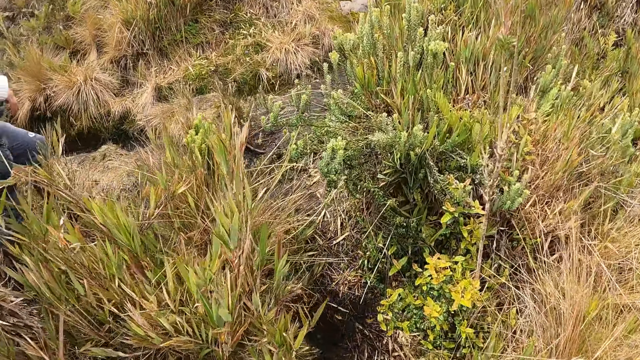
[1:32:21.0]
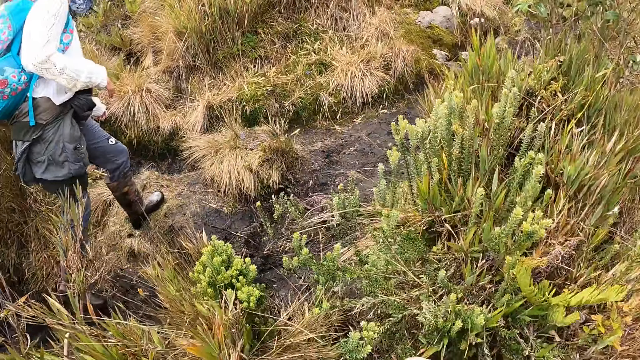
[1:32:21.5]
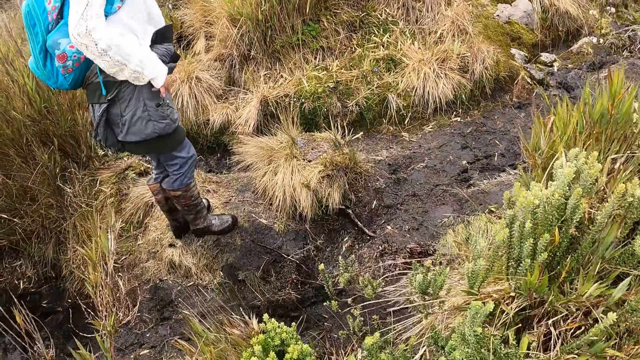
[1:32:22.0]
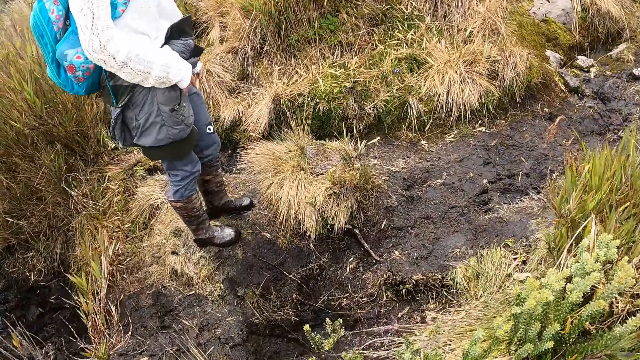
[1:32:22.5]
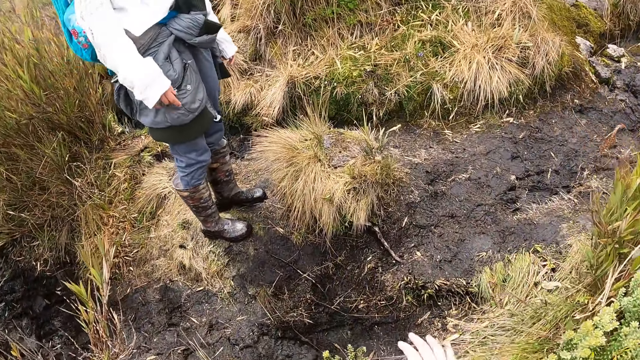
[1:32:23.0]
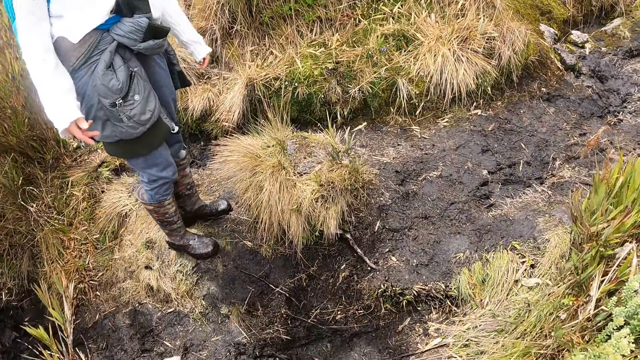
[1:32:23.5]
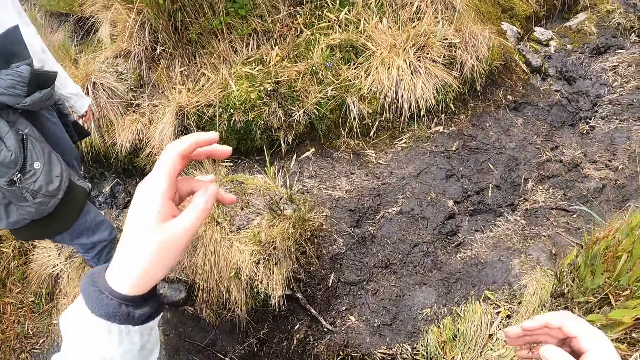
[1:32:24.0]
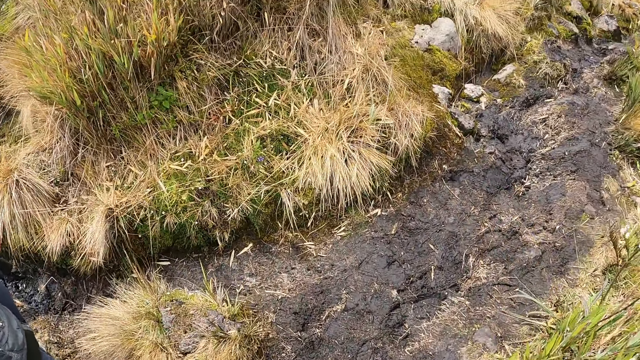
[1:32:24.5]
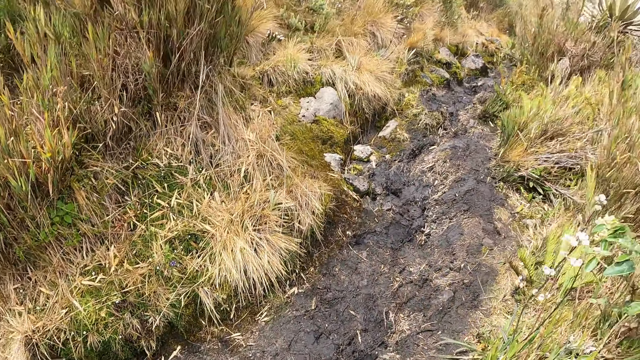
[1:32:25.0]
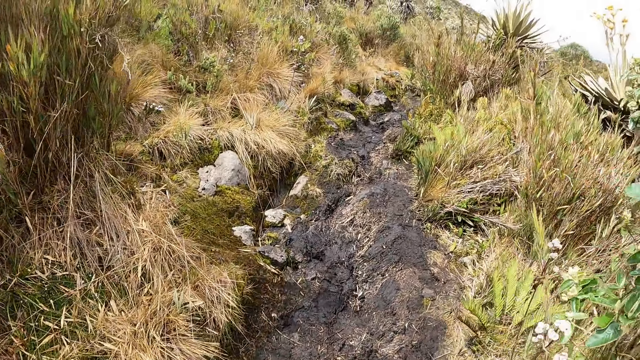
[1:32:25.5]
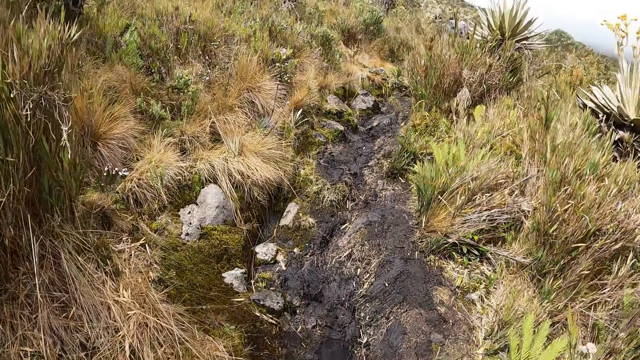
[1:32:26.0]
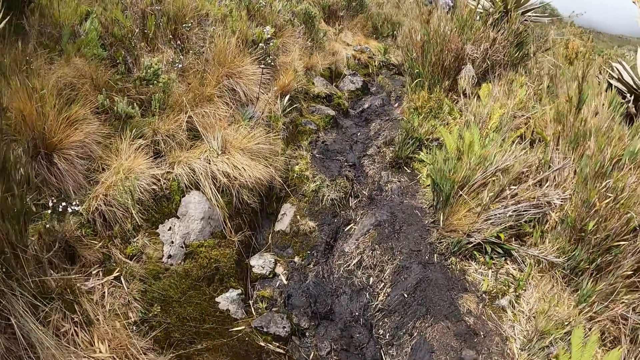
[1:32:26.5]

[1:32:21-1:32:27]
The camera wearer walks along a muddy path.

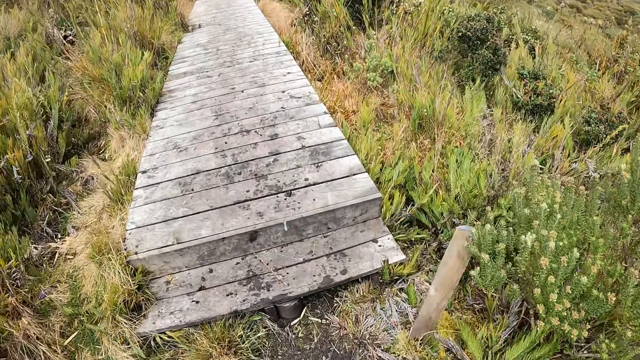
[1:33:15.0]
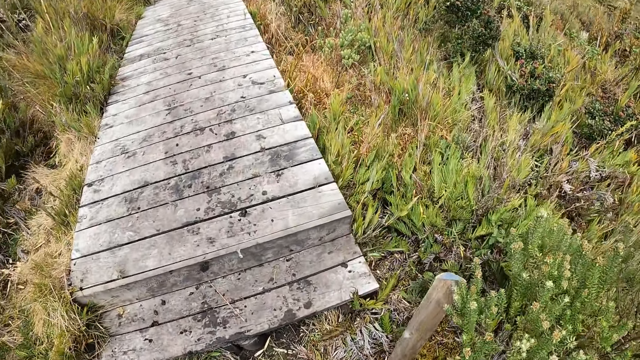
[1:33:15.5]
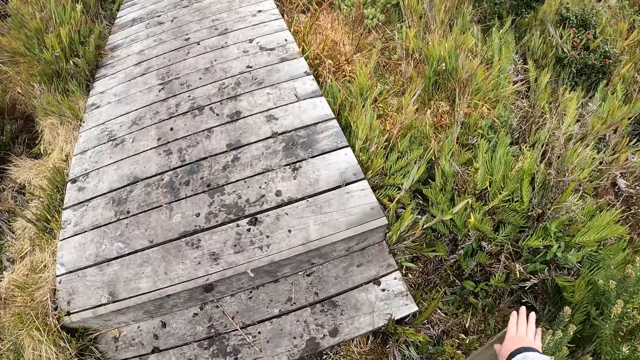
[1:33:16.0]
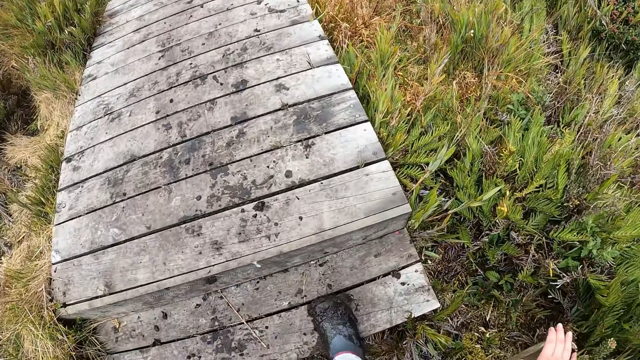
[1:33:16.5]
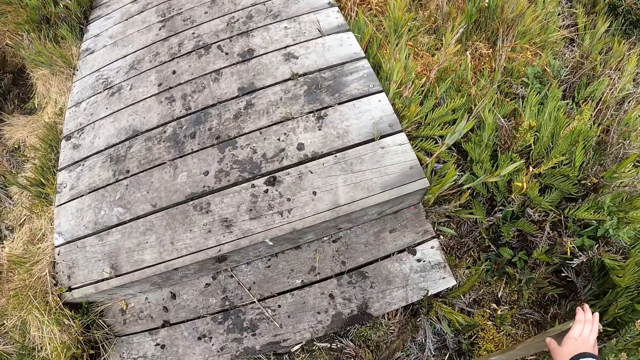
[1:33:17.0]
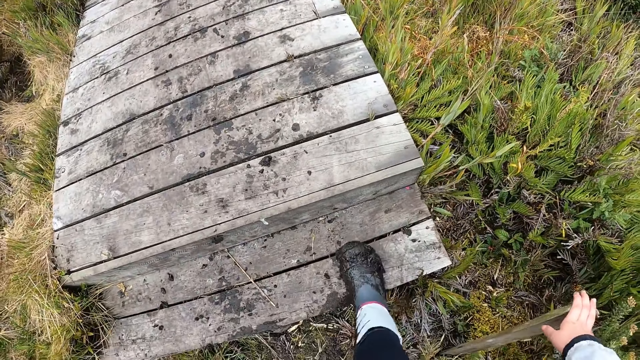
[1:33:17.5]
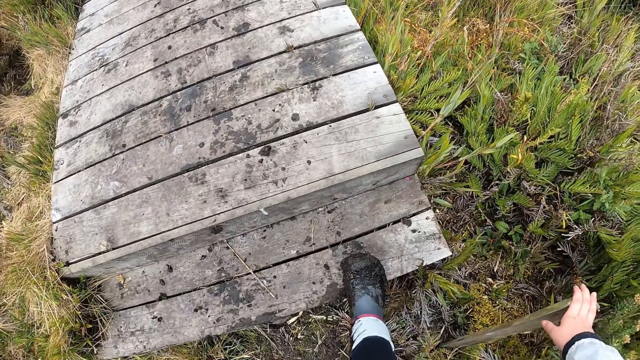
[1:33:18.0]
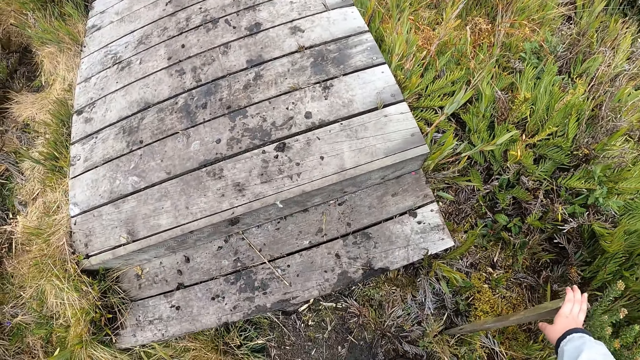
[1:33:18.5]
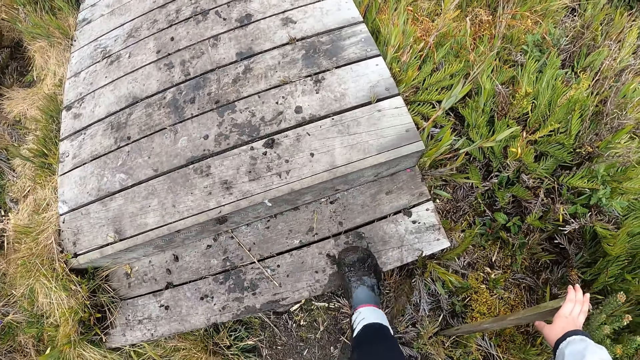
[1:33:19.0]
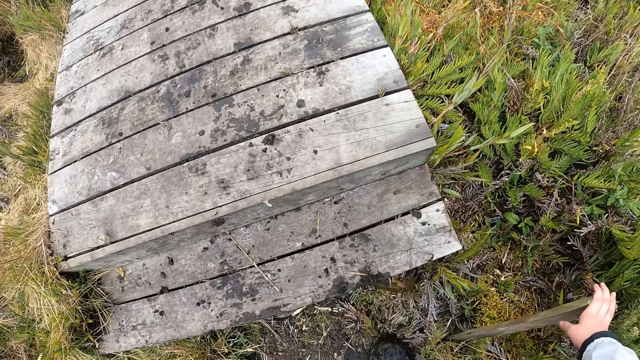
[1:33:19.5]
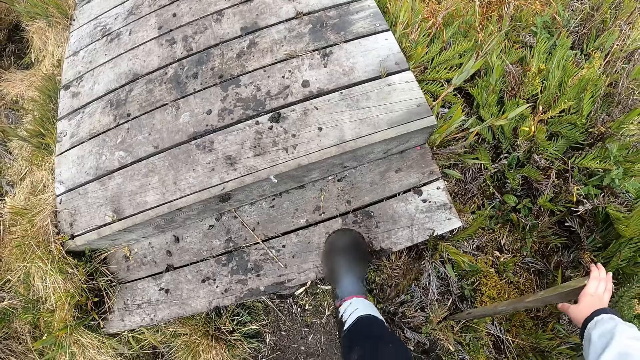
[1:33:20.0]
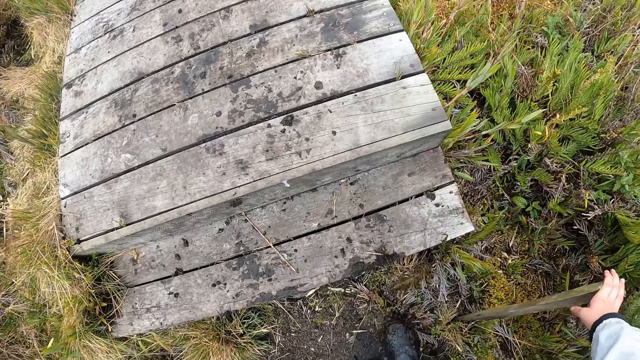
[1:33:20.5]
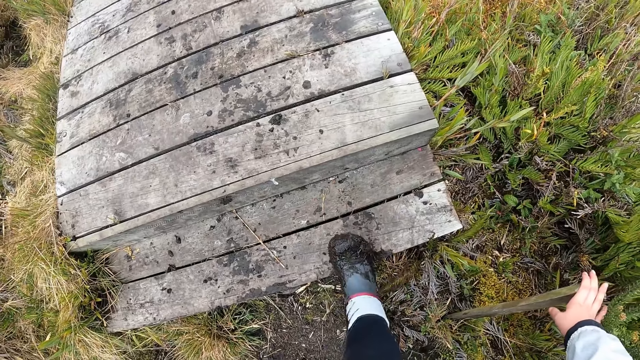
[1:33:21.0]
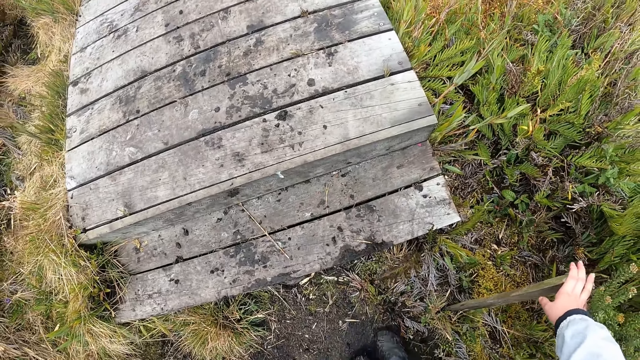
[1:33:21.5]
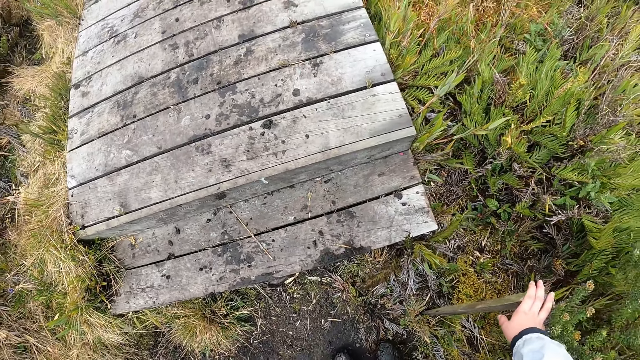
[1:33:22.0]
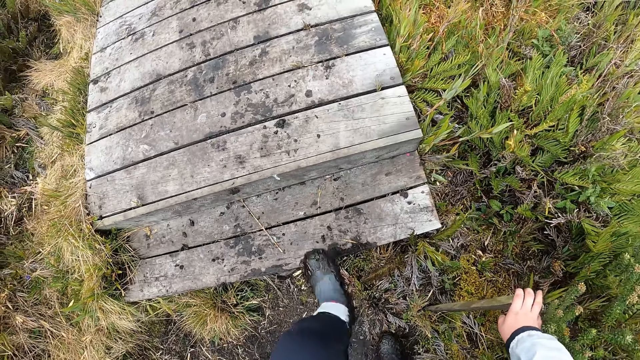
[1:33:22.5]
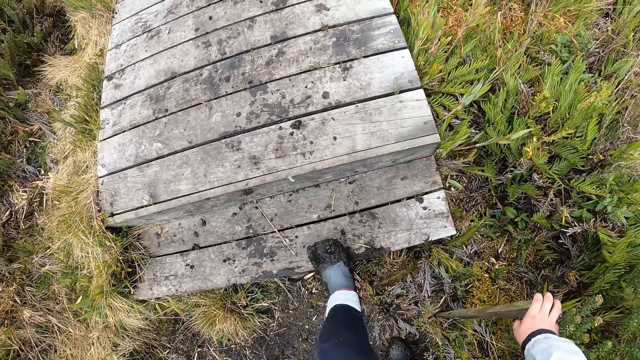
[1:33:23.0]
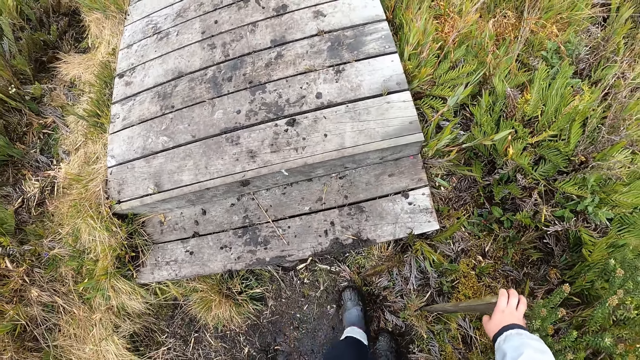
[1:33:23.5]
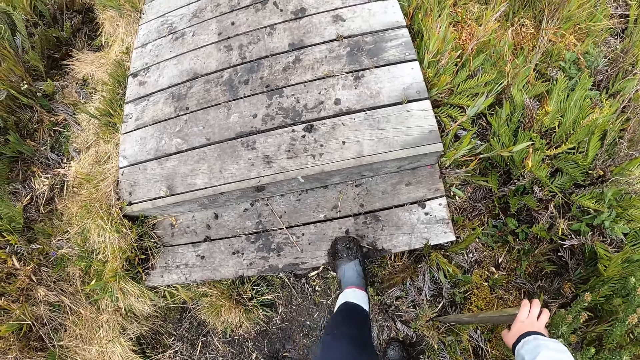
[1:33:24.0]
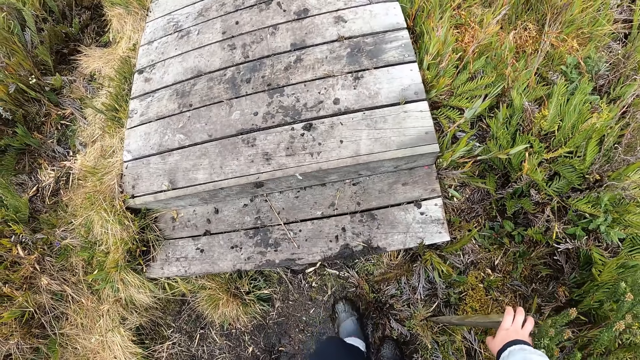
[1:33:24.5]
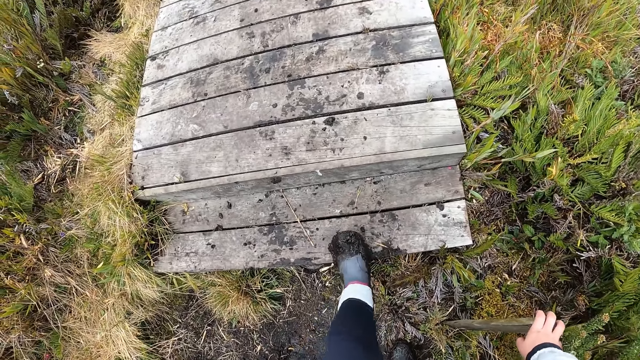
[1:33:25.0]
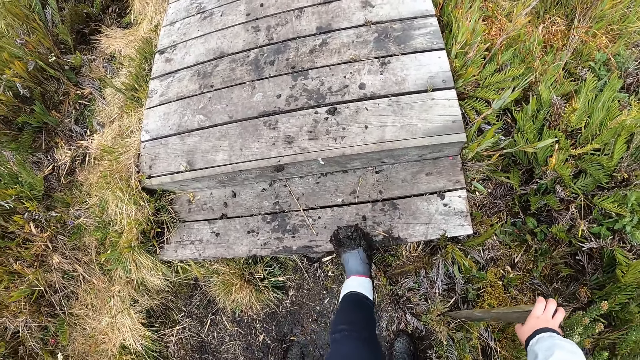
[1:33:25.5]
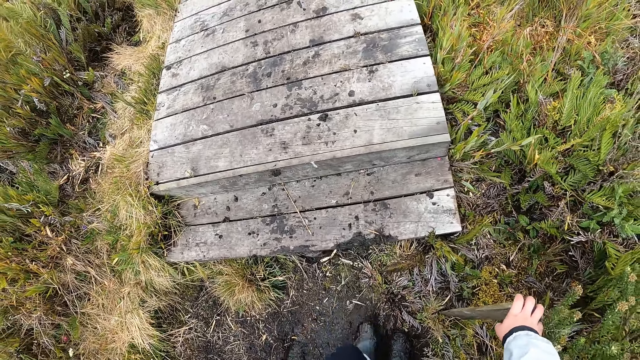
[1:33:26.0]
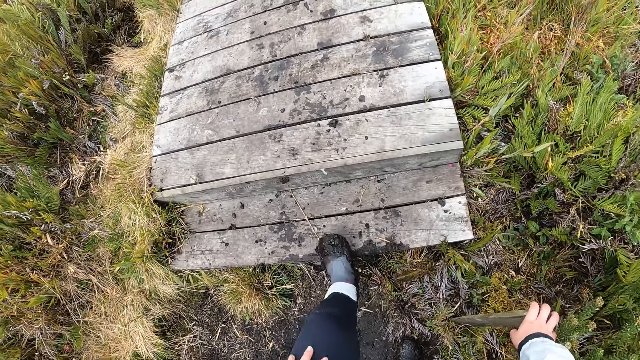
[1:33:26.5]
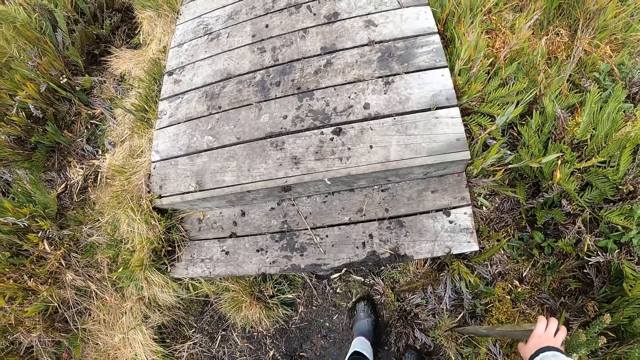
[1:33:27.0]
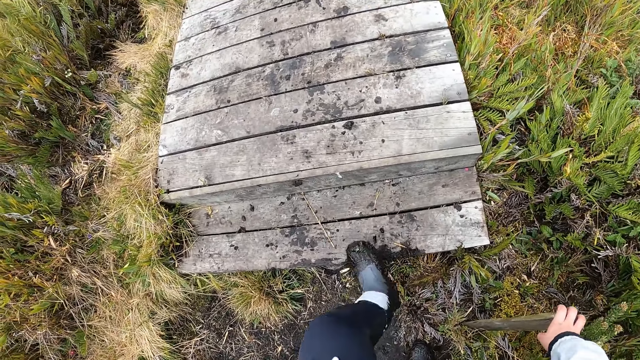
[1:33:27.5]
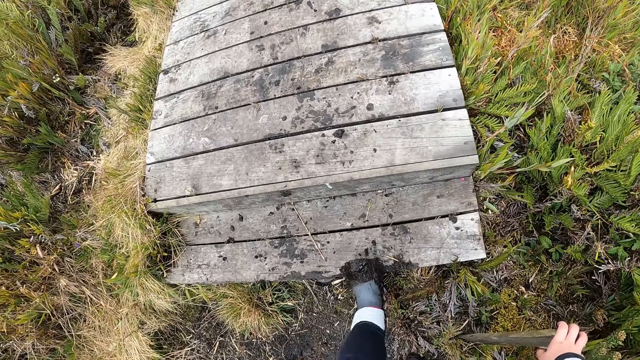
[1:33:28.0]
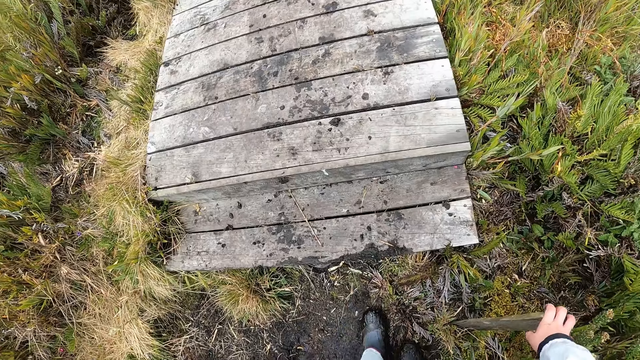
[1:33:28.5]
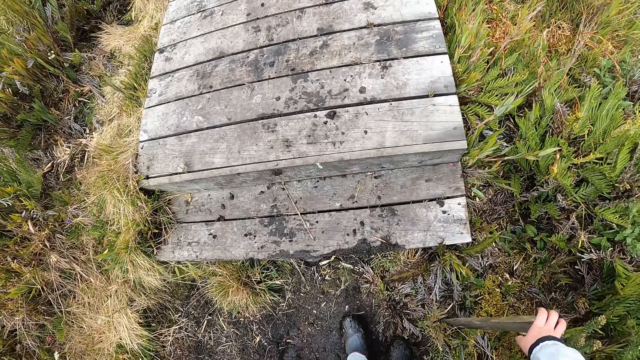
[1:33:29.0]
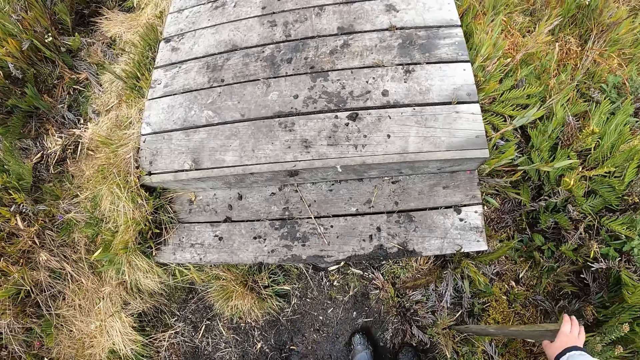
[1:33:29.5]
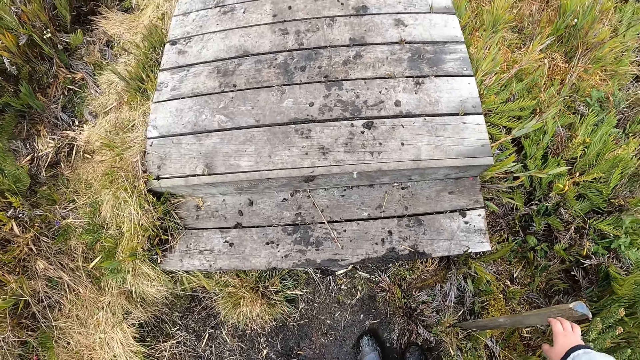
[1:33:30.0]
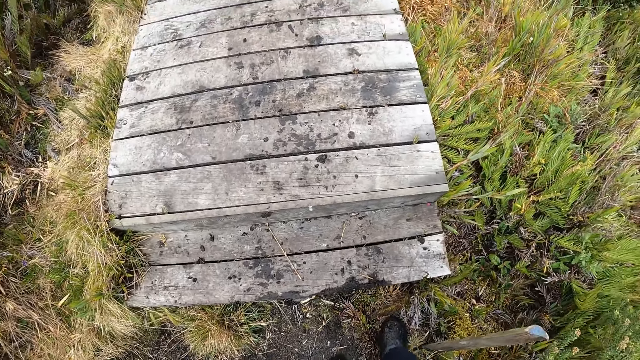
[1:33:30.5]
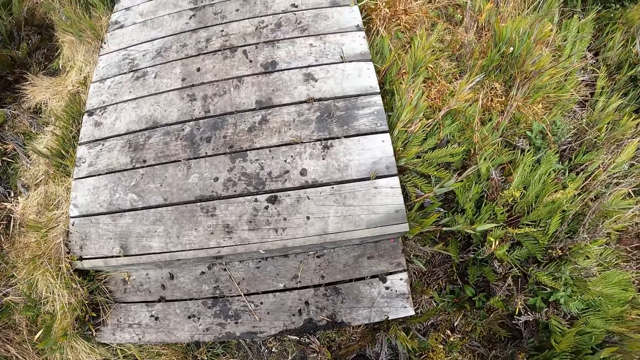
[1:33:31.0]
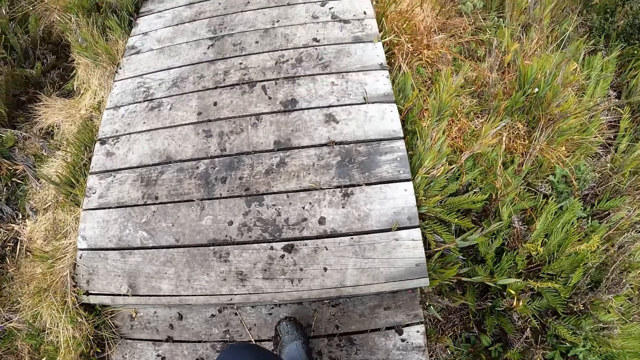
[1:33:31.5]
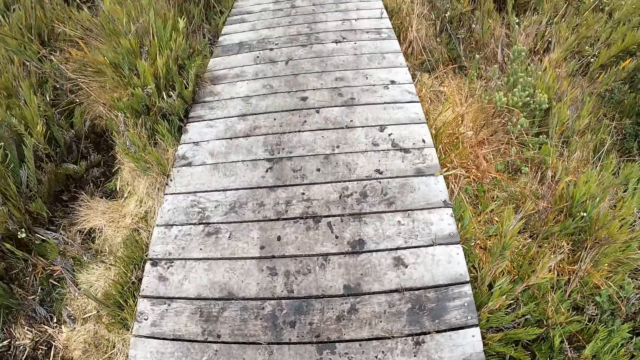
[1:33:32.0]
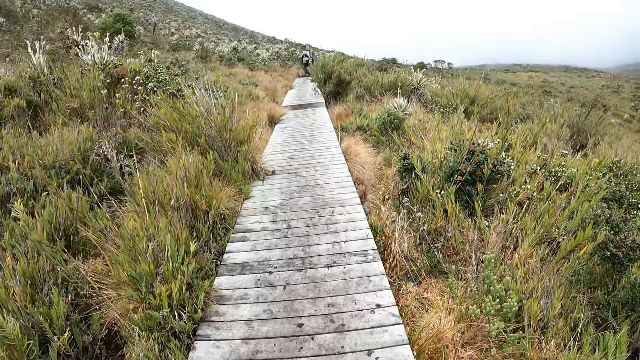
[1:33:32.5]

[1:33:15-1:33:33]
The camera wearer scratches her right shoe on the edge of the wooden bridge. She removes mud from her shoes. She scratches her left shoe on the edge of the wooden bridge. She walks on the wooden bridge.
